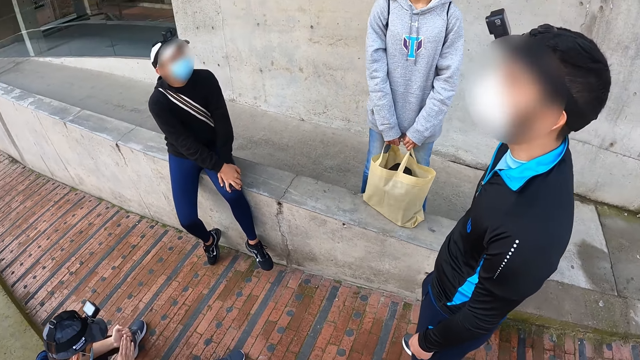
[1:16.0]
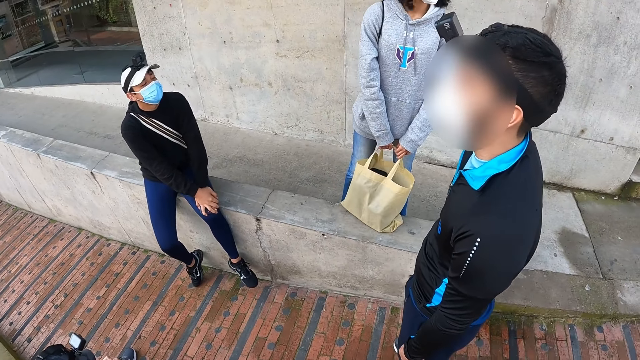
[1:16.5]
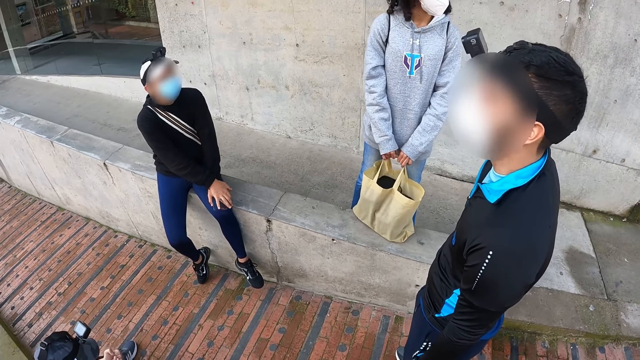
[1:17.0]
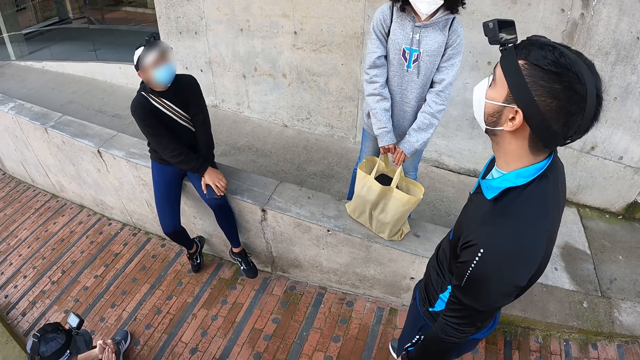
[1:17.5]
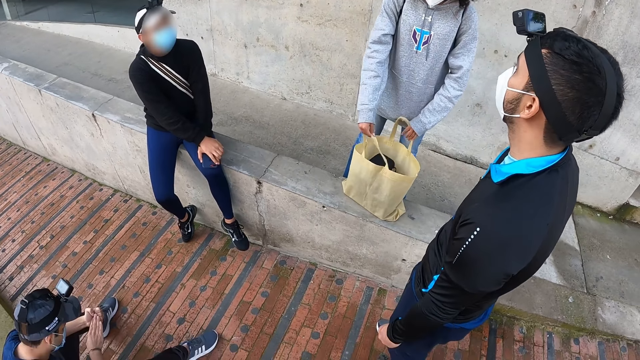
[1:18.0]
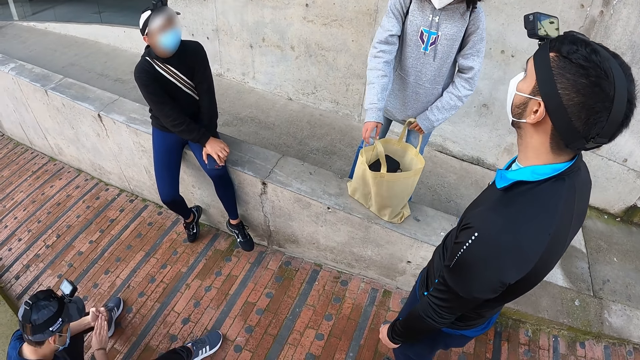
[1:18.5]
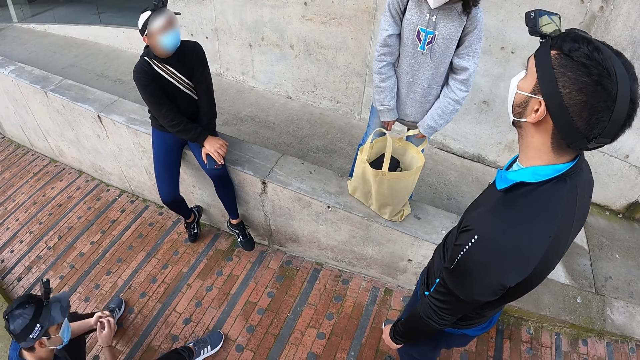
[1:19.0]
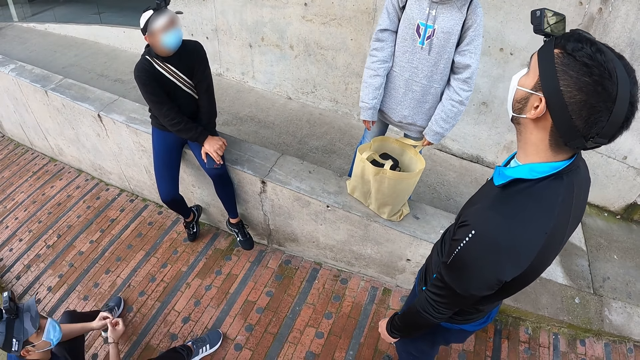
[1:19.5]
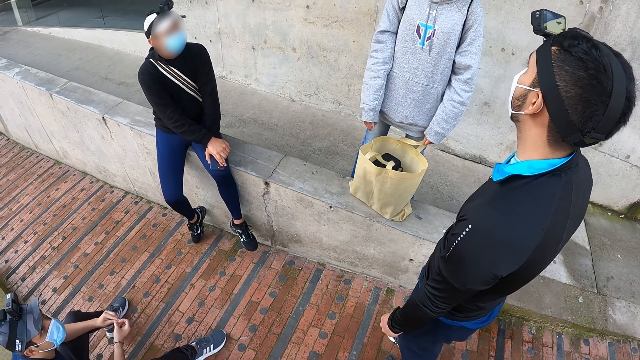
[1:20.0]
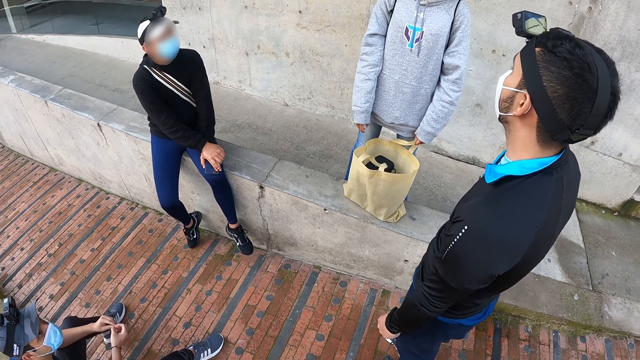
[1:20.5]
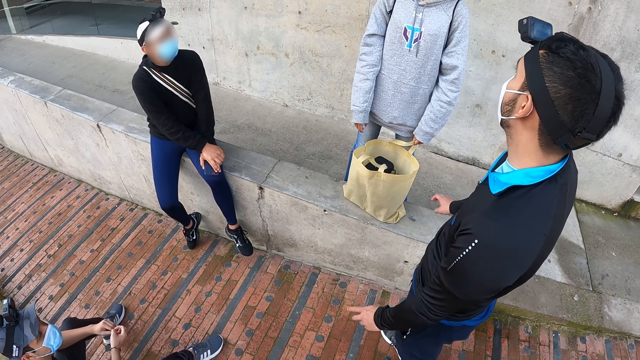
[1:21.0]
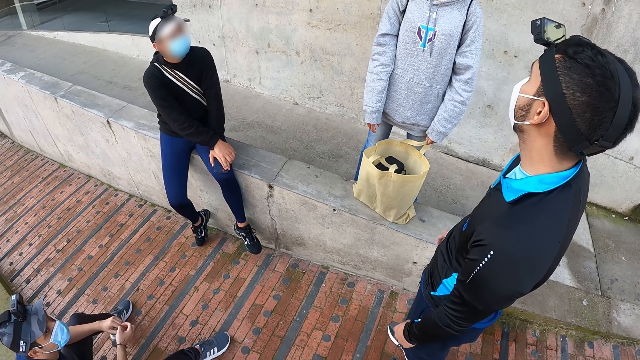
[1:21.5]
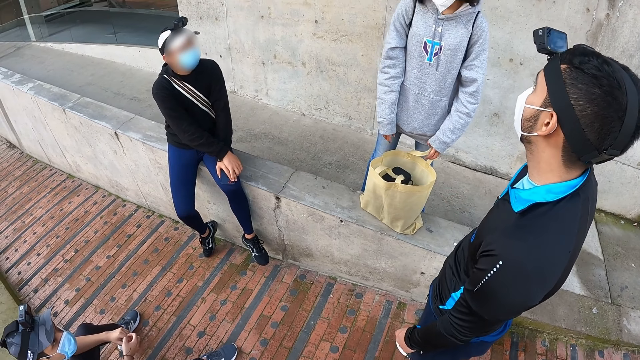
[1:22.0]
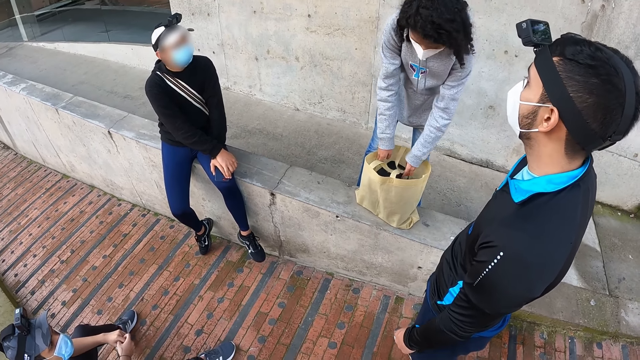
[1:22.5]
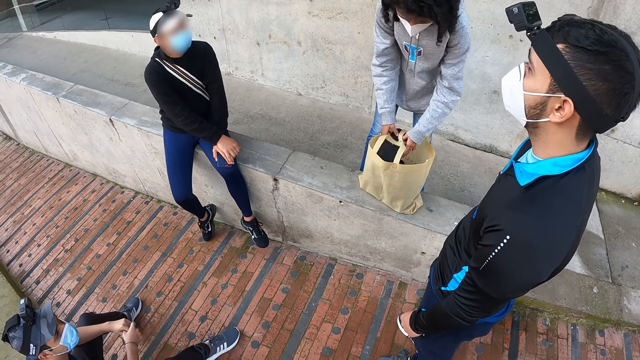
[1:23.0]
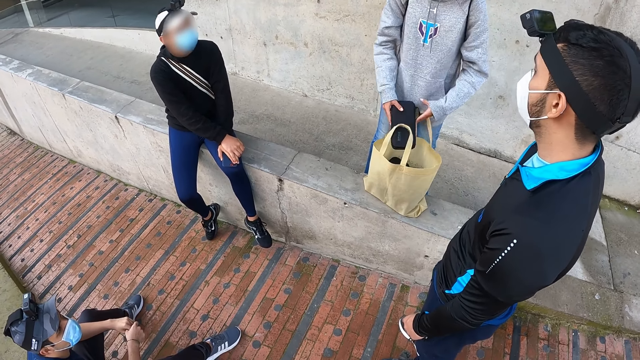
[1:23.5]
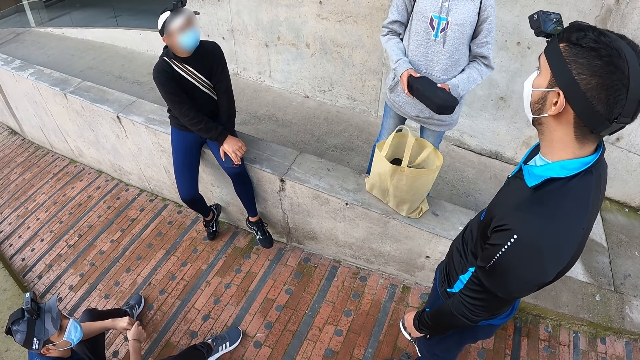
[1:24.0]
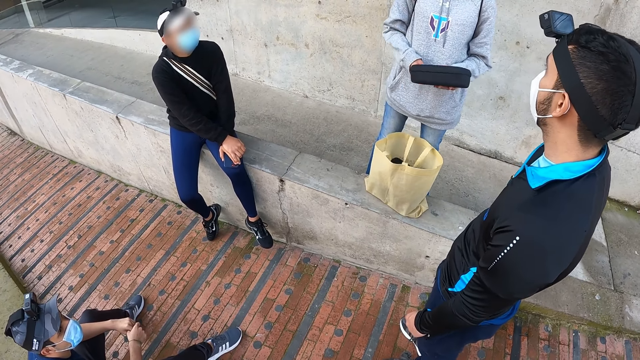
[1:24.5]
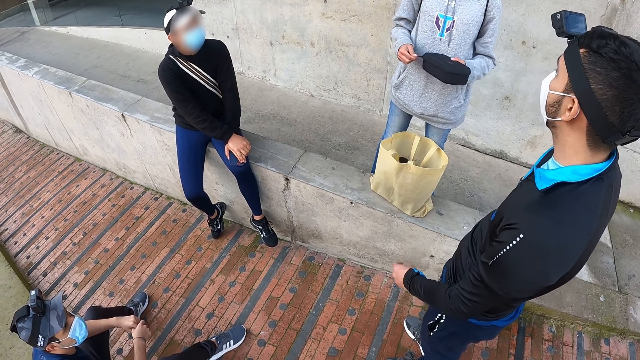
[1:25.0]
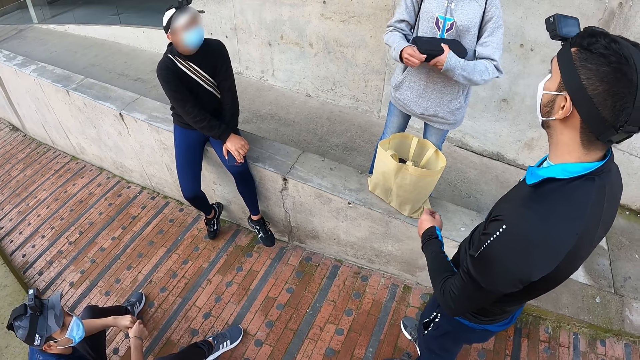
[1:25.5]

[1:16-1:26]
The woman moves the handles of the container bag in her hands apart. A man interacts with the woman. The woman takes a black case from the container bag with both hands. The woman unzips a zipper on the black case with her right hand.

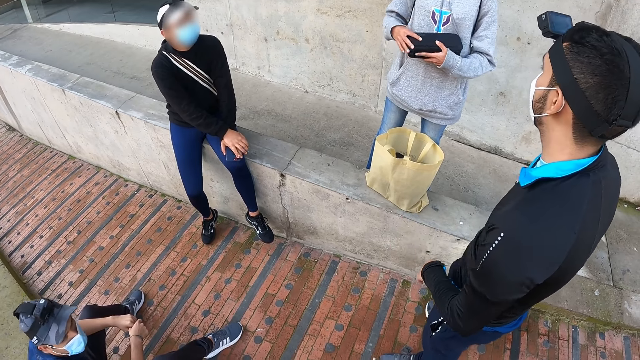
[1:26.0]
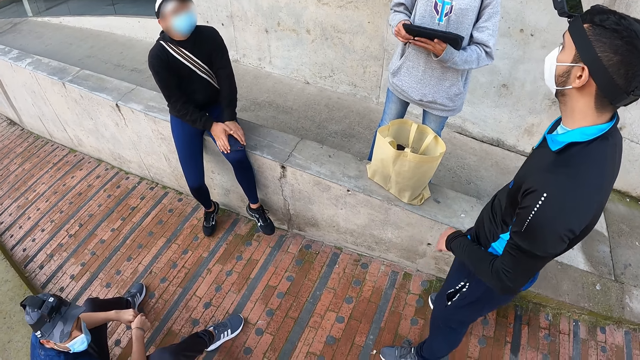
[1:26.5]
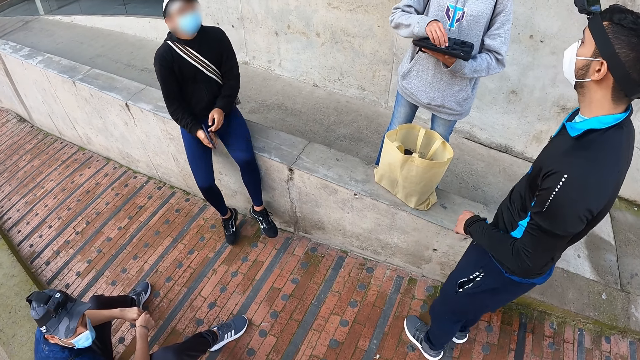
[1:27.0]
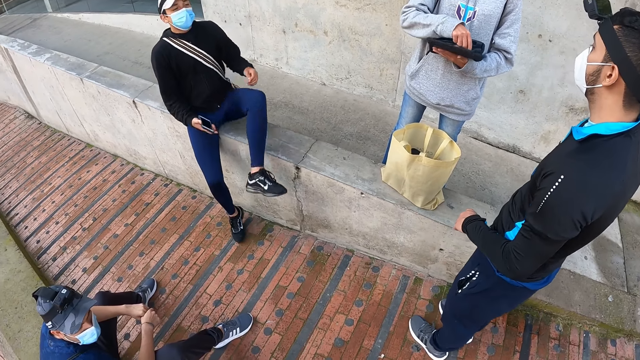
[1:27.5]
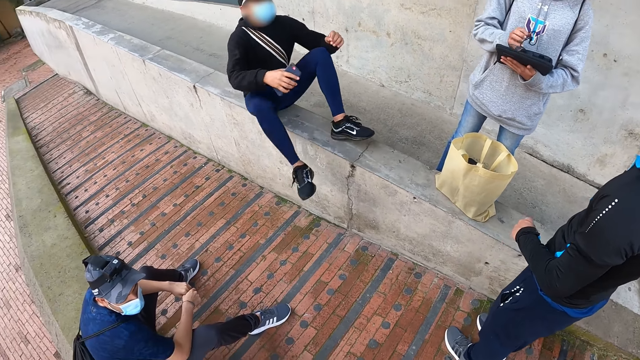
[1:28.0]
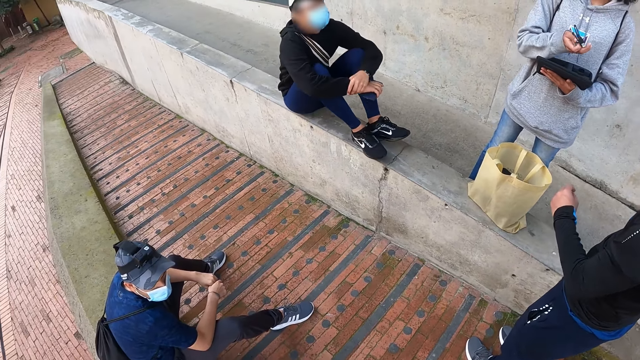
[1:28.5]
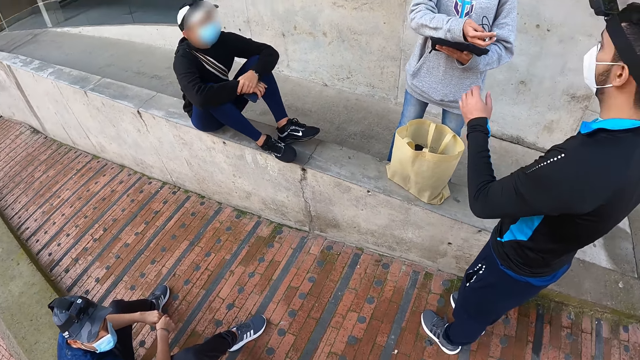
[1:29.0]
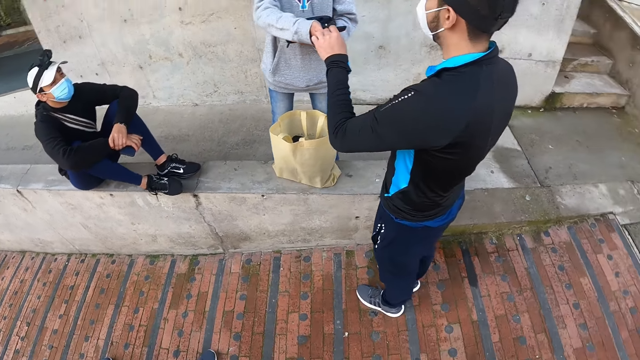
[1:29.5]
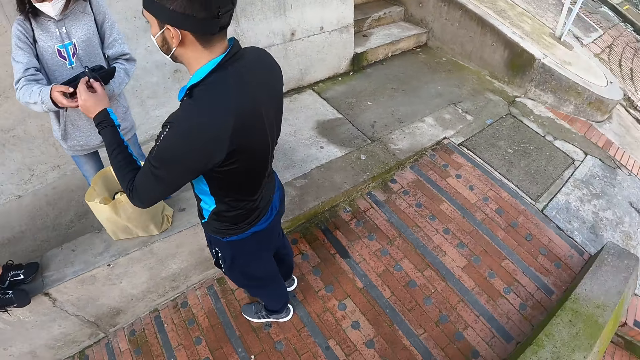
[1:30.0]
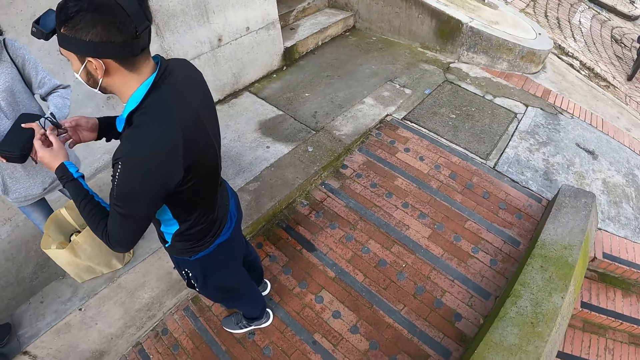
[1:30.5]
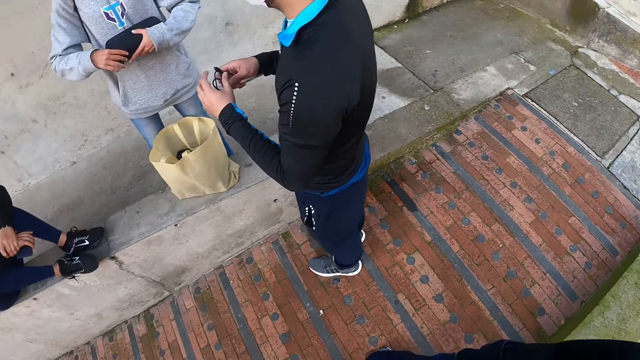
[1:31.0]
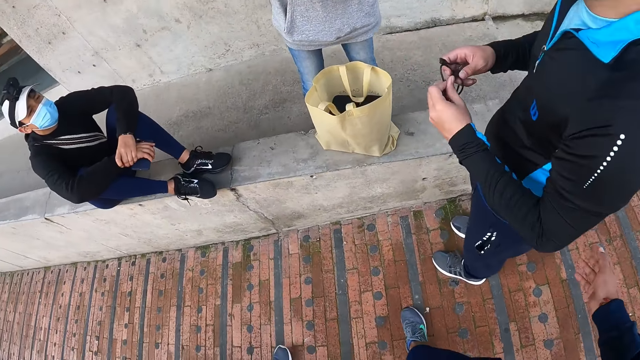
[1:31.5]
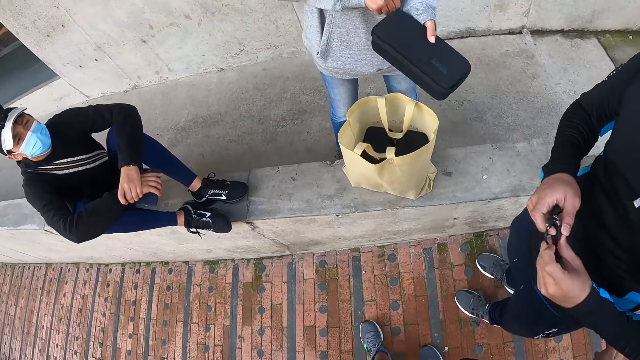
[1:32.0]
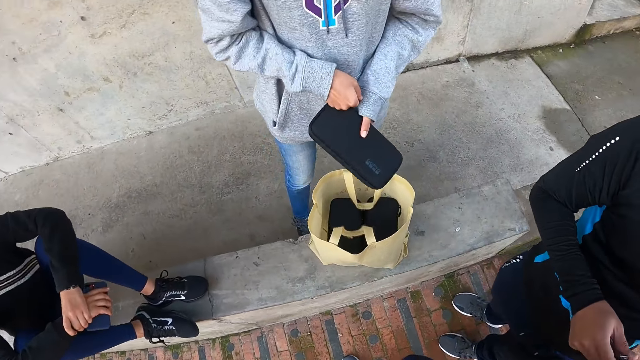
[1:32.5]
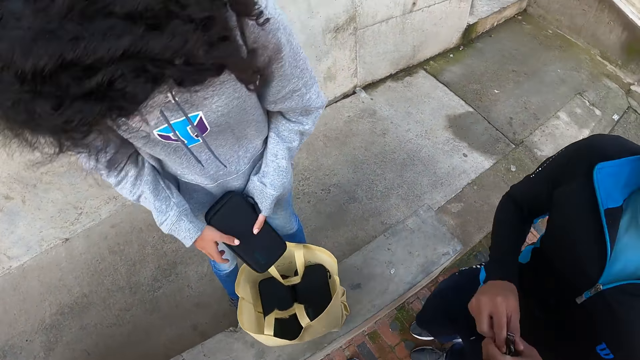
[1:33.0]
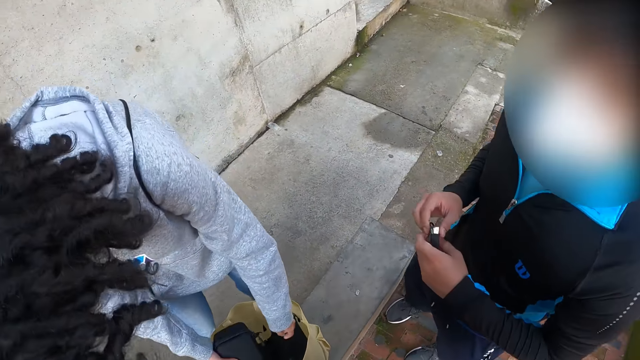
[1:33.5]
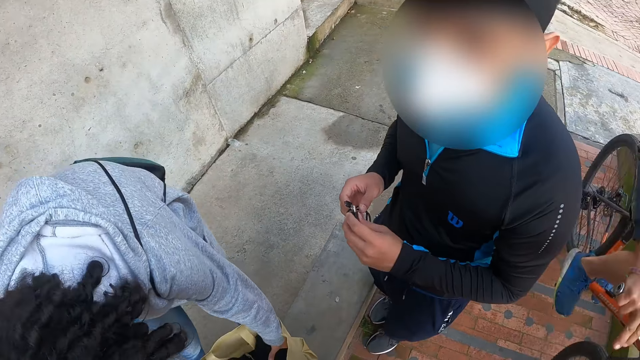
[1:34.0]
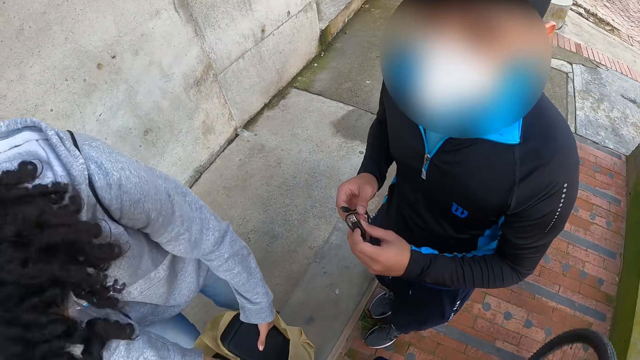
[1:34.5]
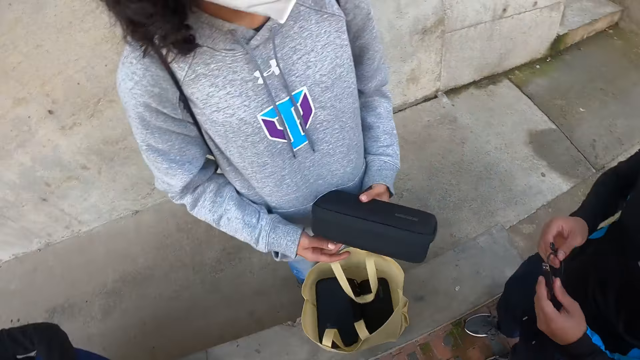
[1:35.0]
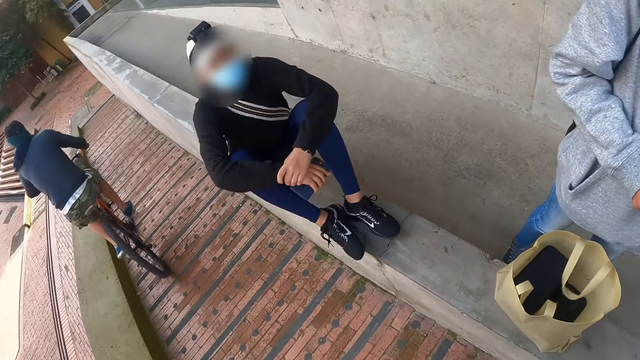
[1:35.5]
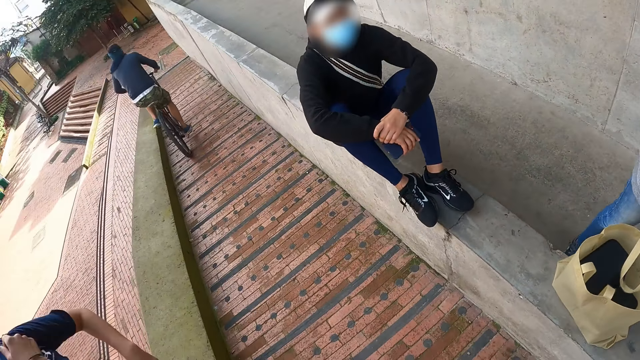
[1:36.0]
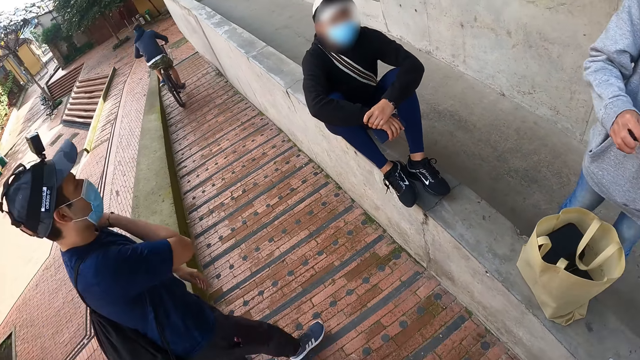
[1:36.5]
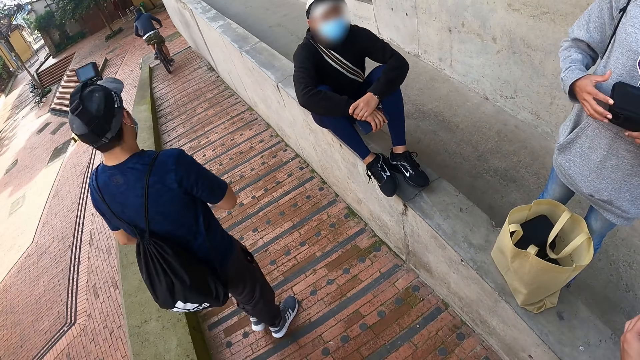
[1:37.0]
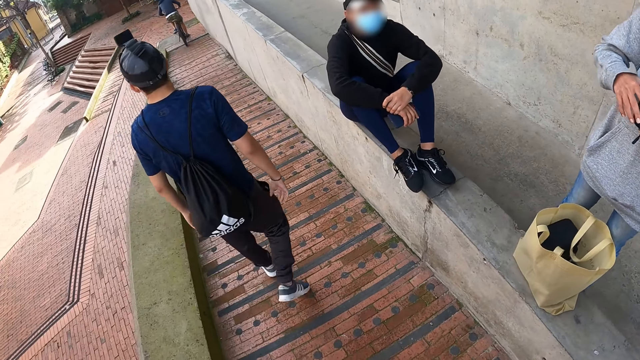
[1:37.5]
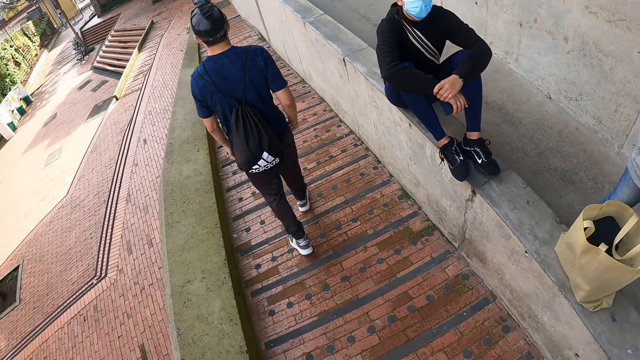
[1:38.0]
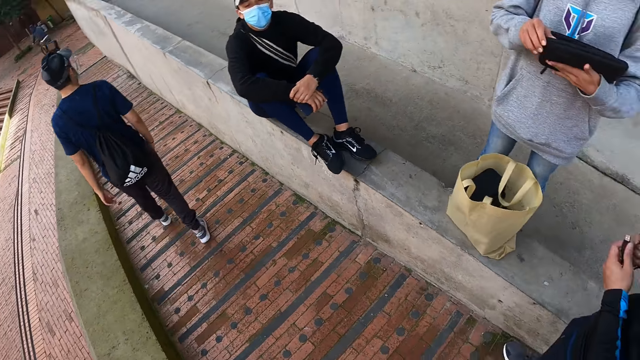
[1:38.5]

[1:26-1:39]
The woman opens the black case with her right hand. The woman picks up a black cord from the black case with her right hand. A man places his legs on the concrete block by the pavement and places his hands on his knees. The woman passes the black cord to another man using her right hand. The second man collects the black cord from the woman with his left hand. The woman closes the black case with her left hand. The second man holds the black cord with both hands. The camera wearer walks around the pavement. The woman zips the zipper on the black case with her right hand. Another man rides a bicycle past the second man, a third man, the first man, the woman, and the camera wearer. The third man walks on the pavement.
